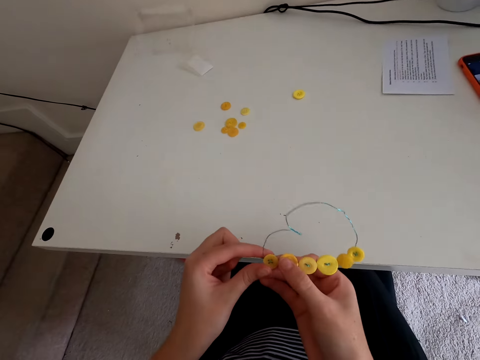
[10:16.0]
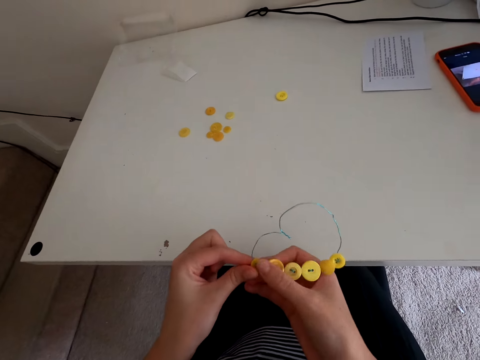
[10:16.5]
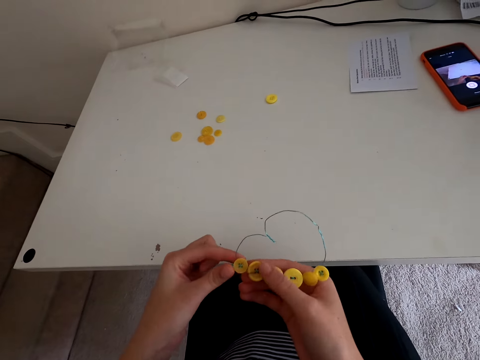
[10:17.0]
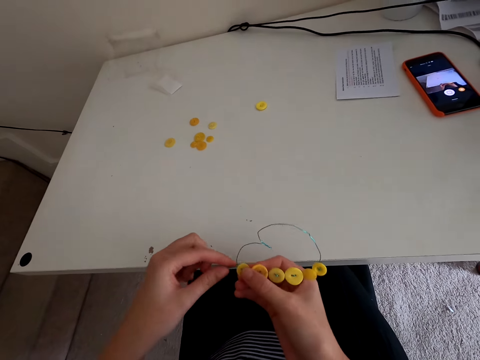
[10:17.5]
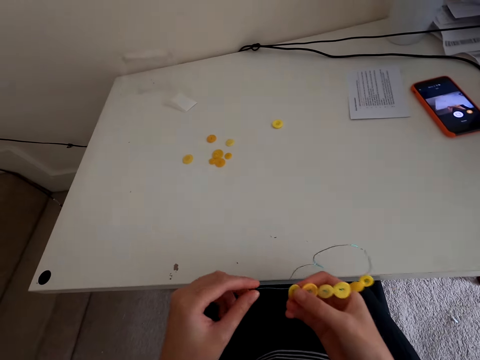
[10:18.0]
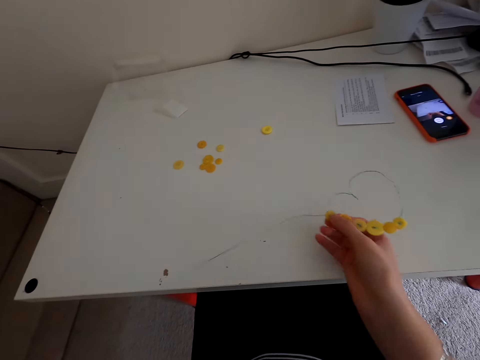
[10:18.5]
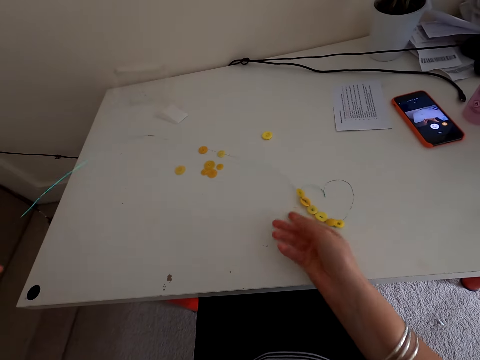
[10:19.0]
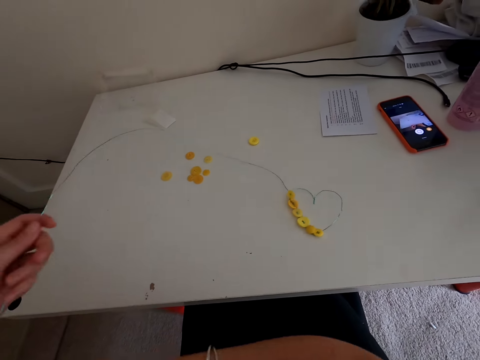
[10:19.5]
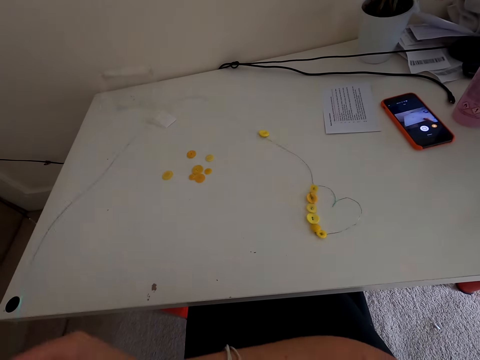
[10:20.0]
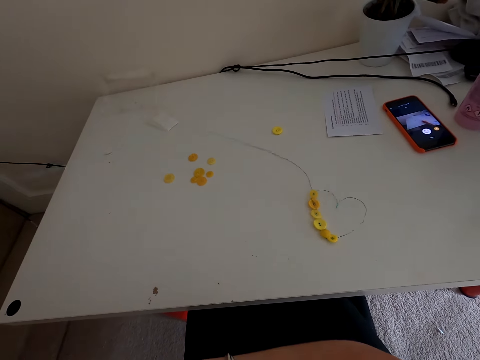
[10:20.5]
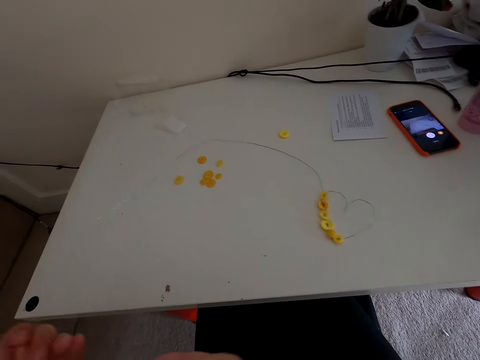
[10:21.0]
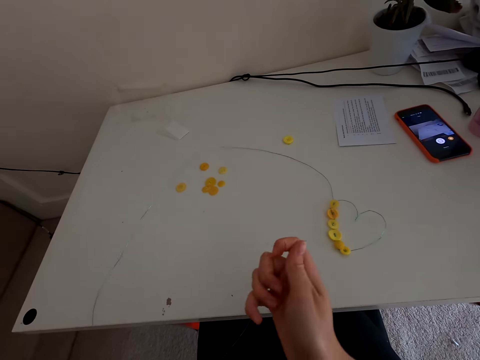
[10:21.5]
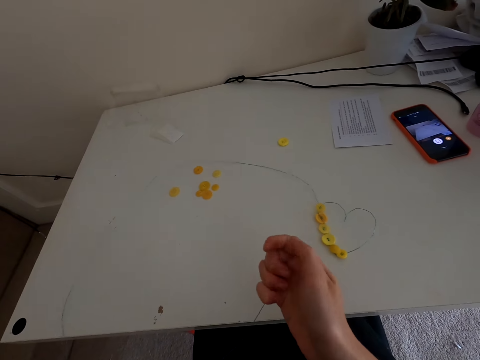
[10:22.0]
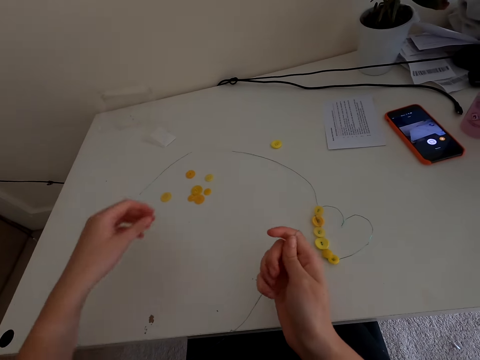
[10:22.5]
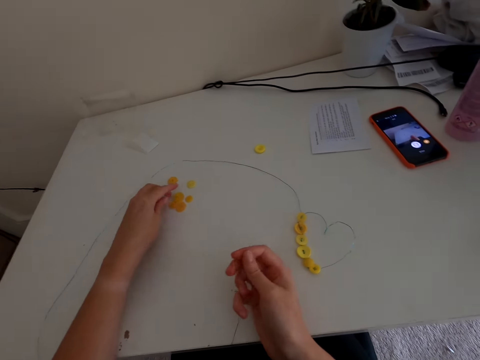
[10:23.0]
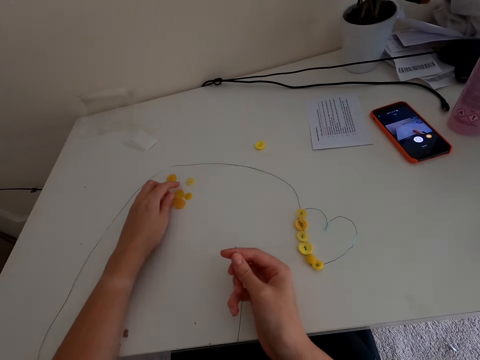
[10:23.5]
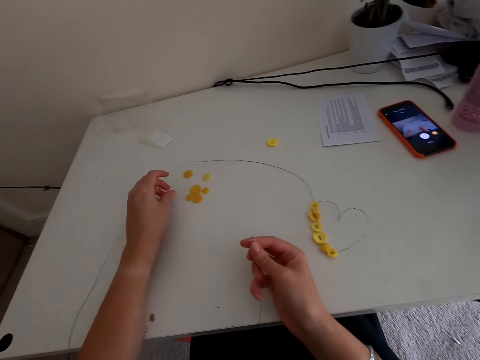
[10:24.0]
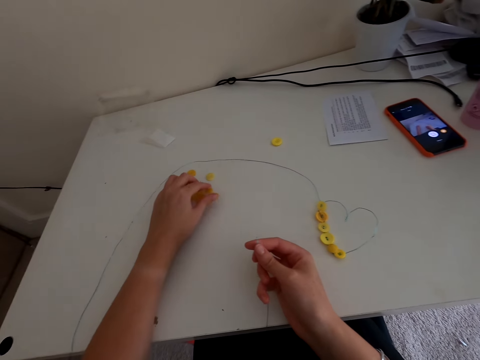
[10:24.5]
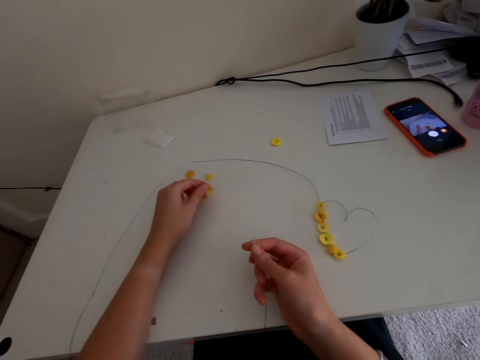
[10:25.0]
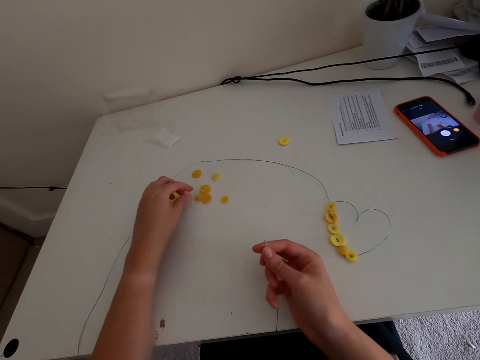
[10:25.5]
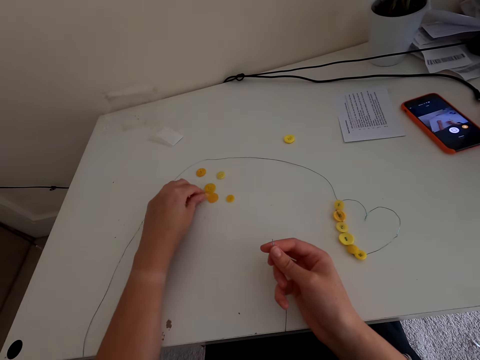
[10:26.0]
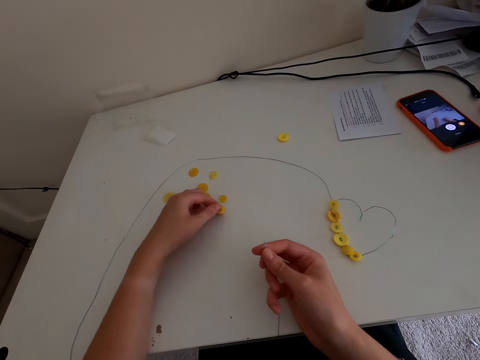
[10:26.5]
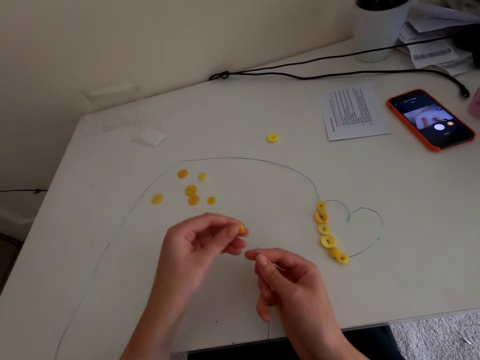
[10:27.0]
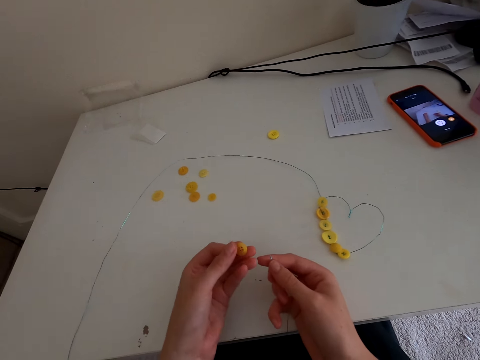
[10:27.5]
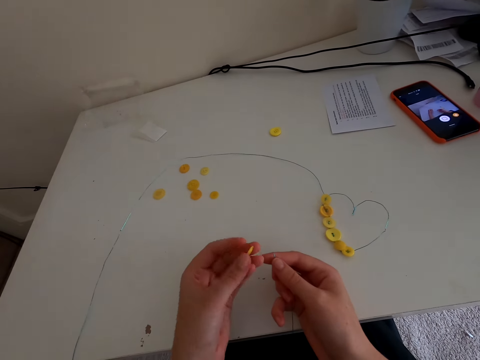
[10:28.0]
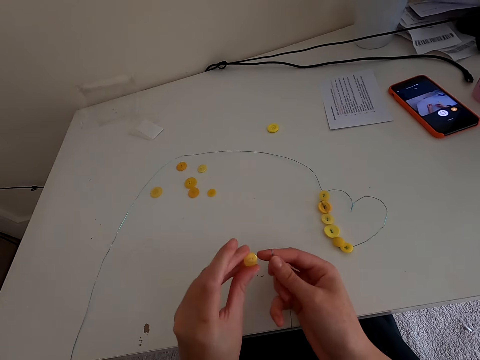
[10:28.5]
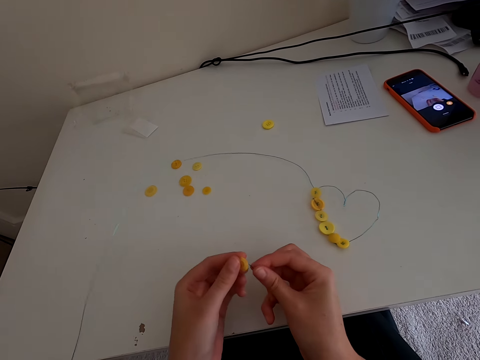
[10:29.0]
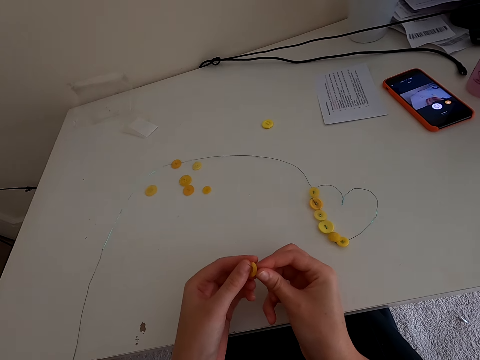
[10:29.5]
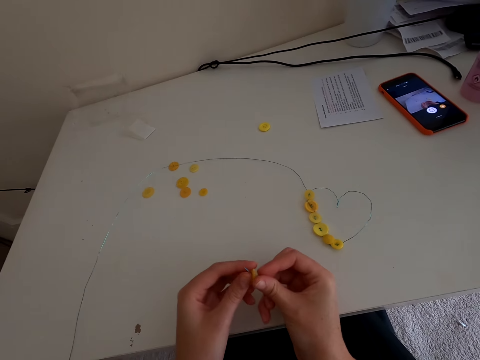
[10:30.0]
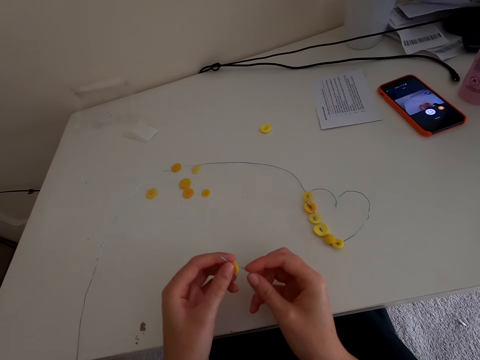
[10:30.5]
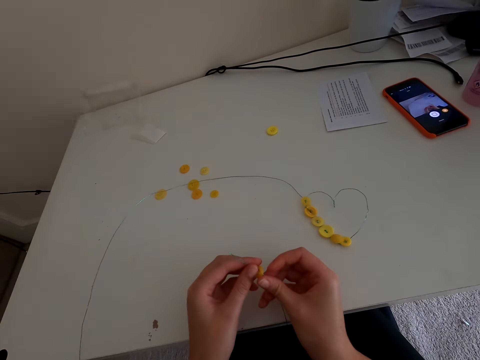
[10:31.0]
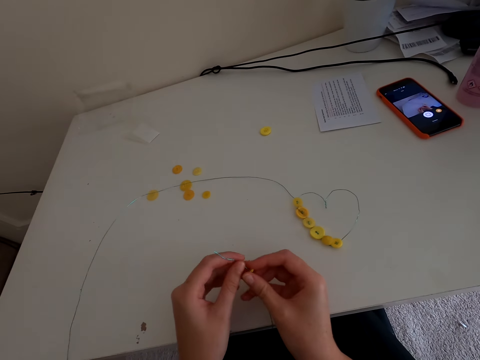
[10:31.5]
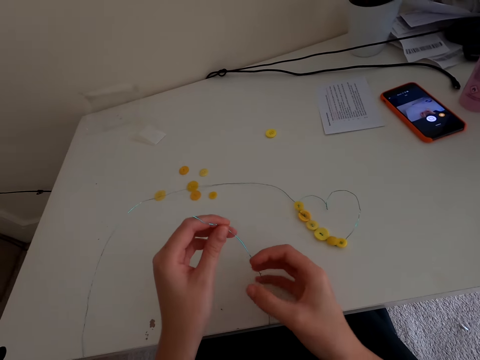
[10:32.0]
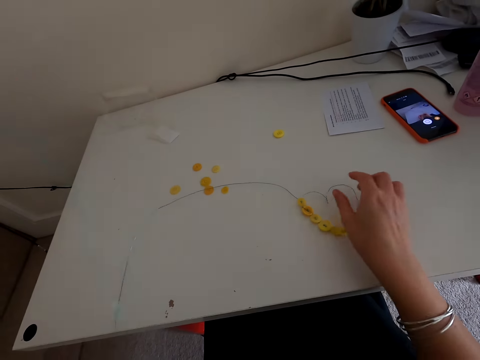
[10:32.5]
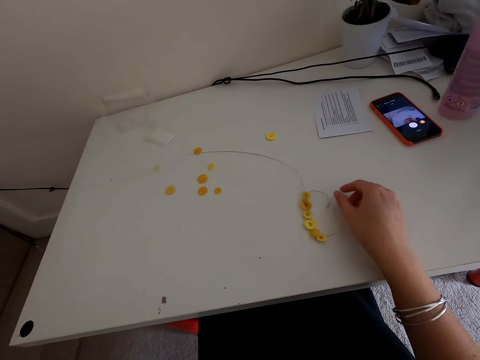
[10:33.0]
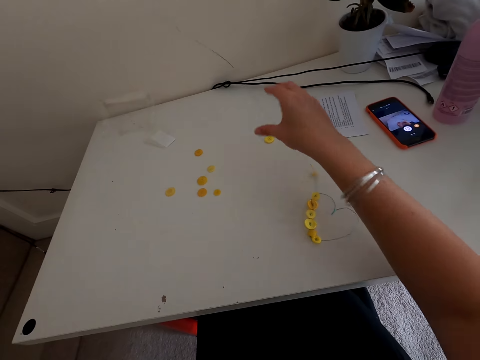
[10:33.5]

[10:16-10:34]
The camera wearer puts the thread which has the buttons on the table. They take the button on the table. They pick the button. They put the button in the thread.

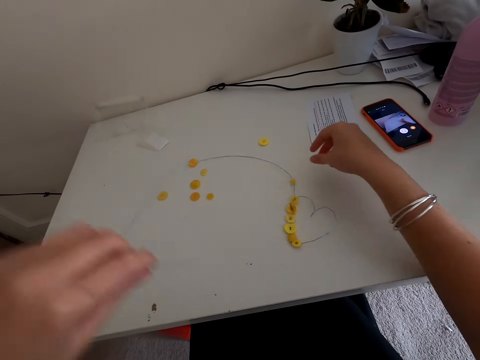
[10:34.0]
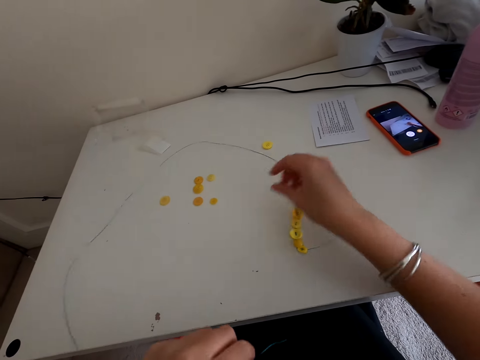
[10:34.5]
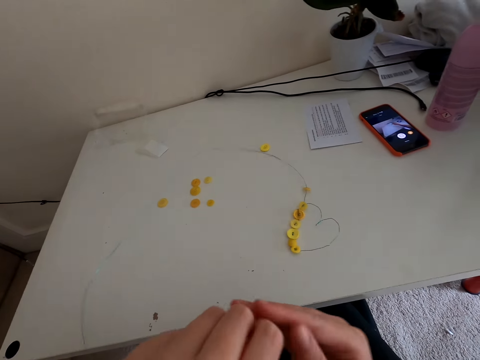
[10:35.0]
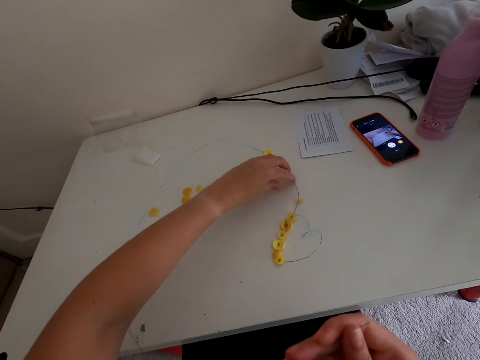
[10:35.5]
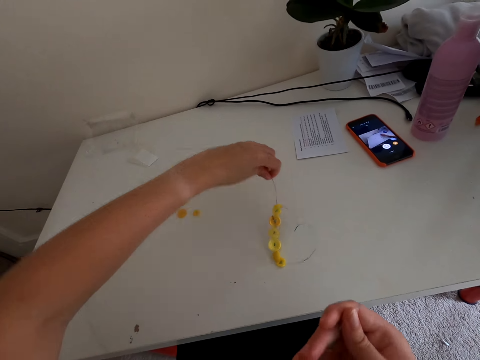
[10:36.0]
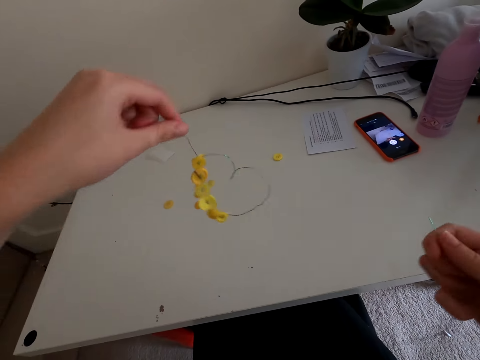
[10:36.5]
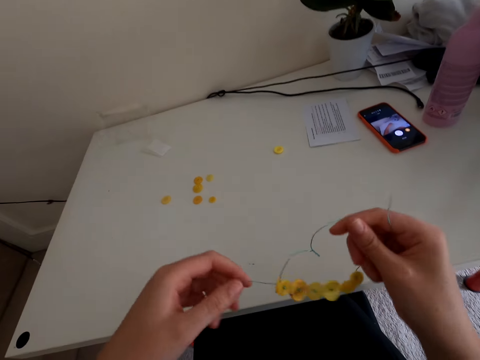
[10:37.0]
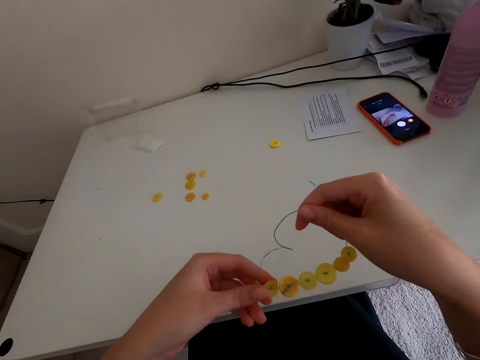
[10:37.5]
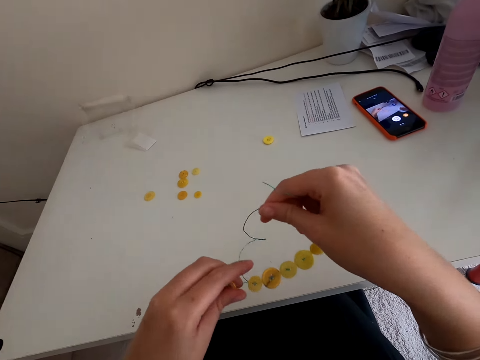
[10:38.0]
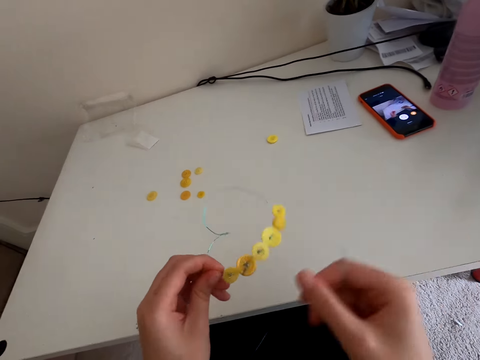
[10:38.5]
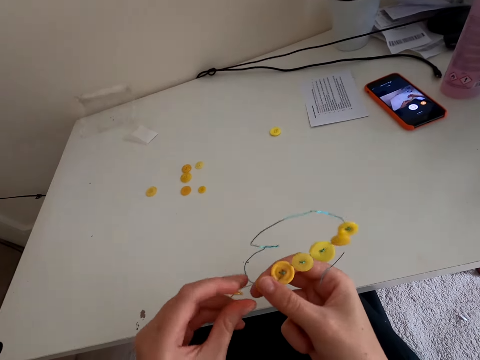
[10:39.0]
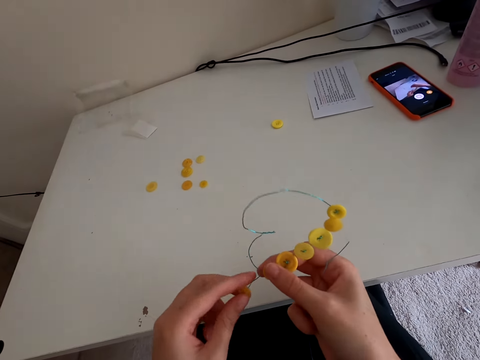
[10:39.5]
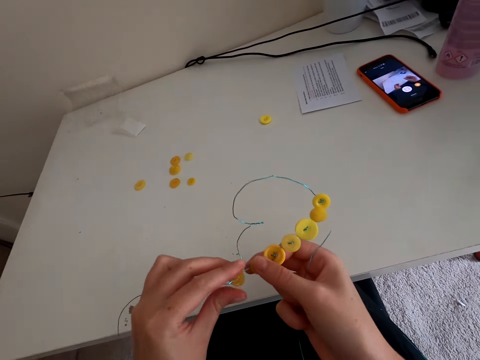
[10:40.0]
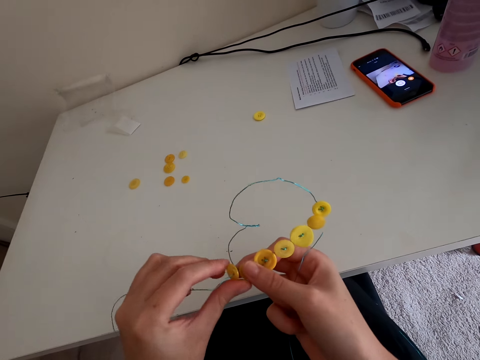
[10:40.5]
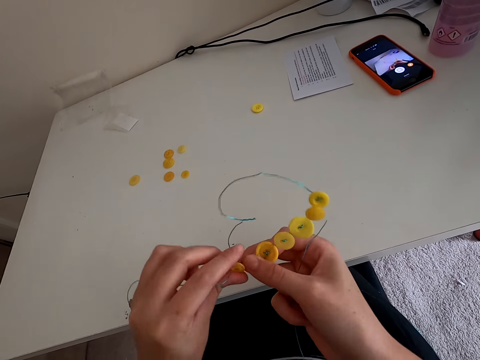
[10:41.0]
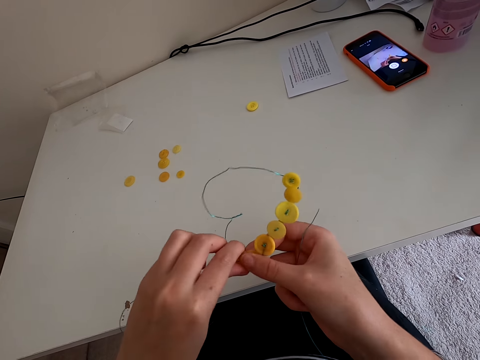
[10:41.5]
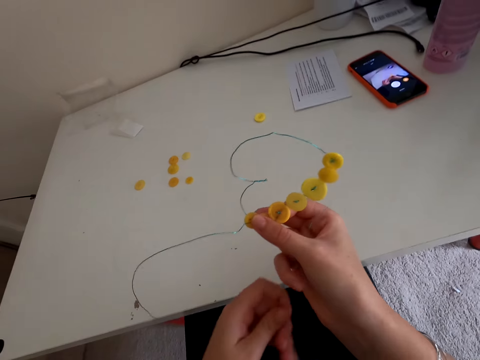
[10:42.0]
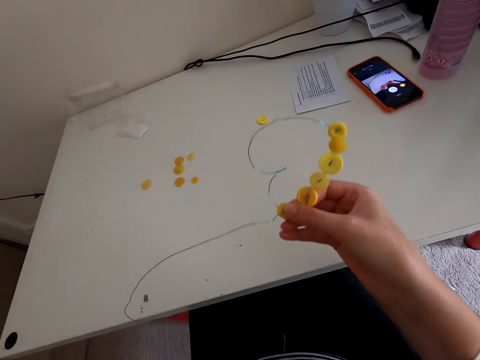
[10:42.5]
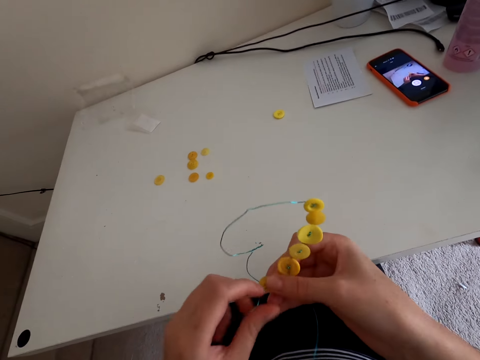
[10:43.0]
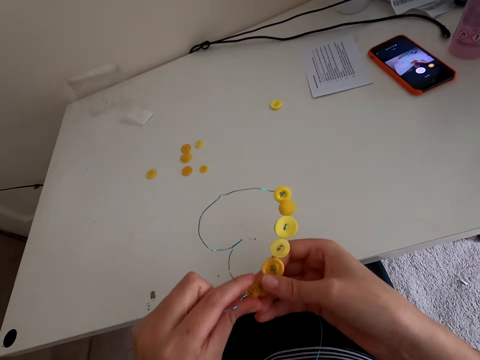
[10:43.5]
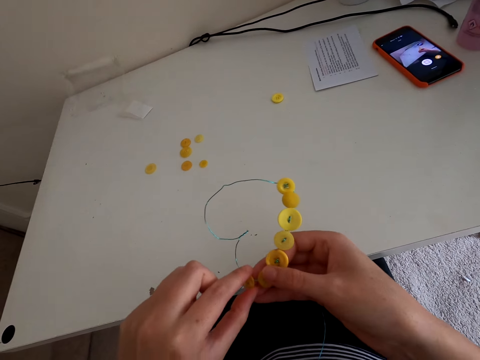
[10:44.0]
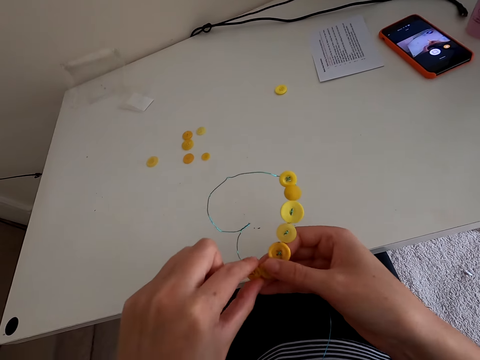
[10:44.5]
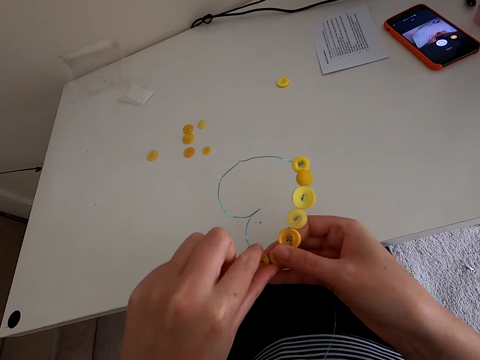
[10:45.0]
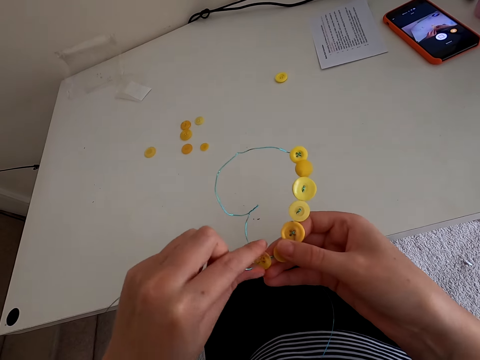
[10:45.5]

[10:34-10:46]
The camera wearer picks the thread from the table. They fix the button in the wire stringer. They touch the buttons.
